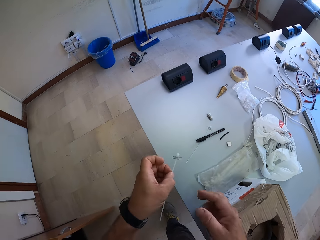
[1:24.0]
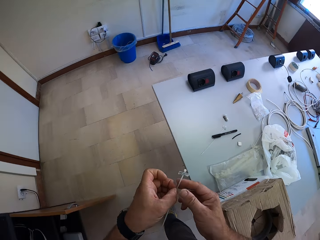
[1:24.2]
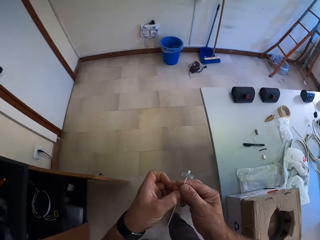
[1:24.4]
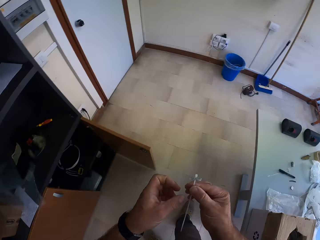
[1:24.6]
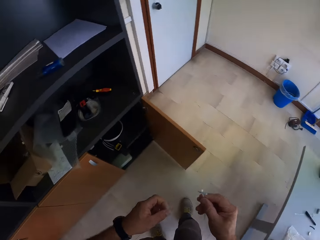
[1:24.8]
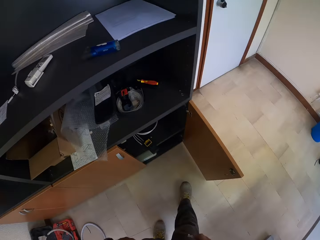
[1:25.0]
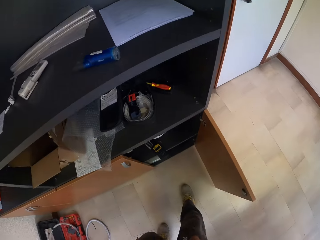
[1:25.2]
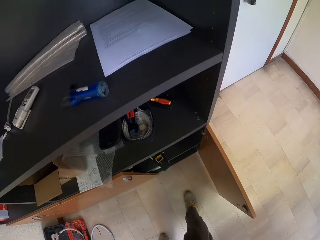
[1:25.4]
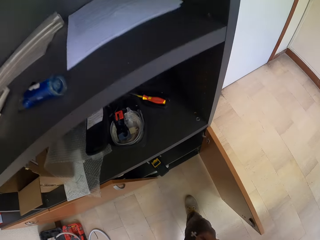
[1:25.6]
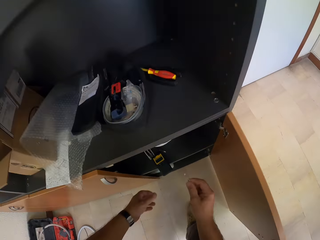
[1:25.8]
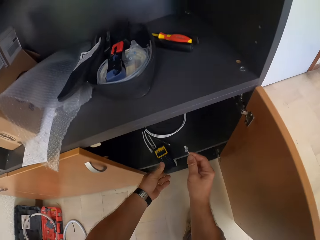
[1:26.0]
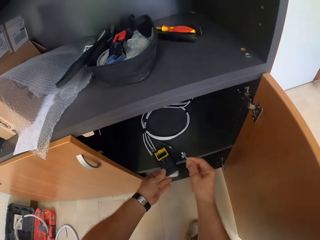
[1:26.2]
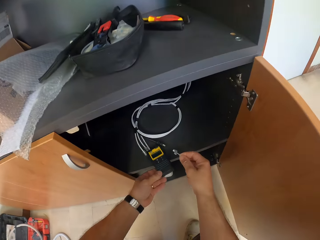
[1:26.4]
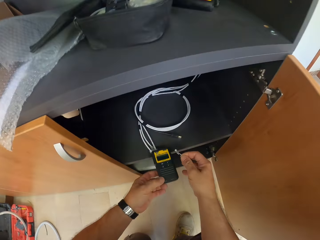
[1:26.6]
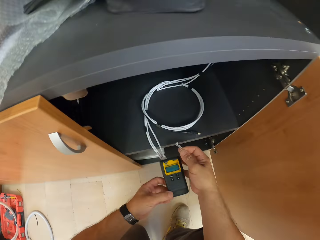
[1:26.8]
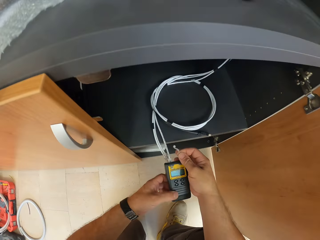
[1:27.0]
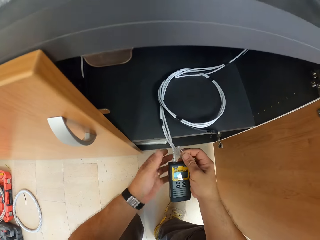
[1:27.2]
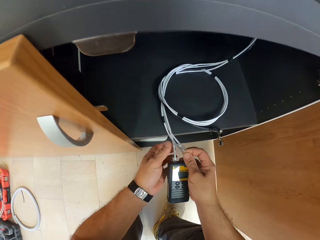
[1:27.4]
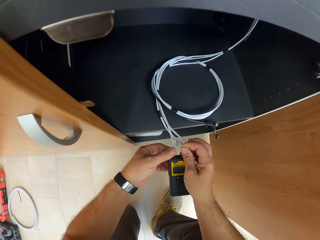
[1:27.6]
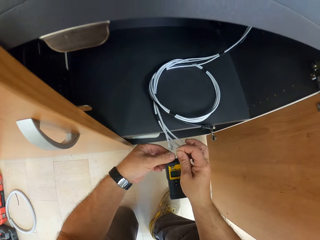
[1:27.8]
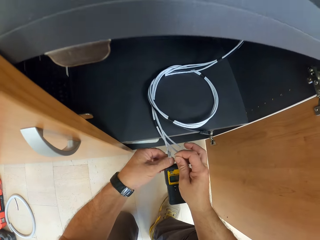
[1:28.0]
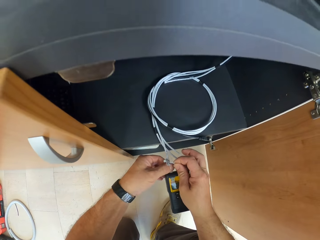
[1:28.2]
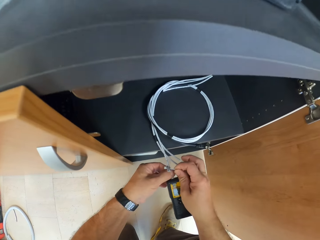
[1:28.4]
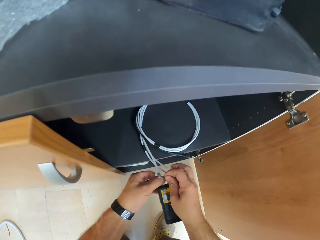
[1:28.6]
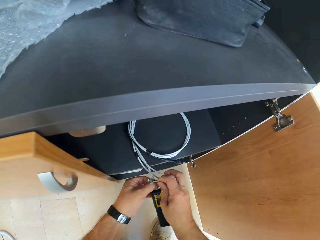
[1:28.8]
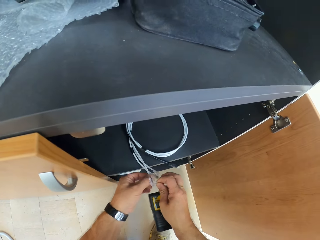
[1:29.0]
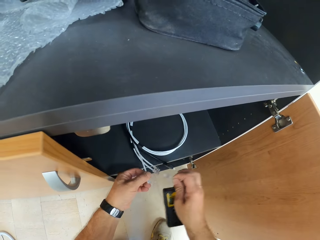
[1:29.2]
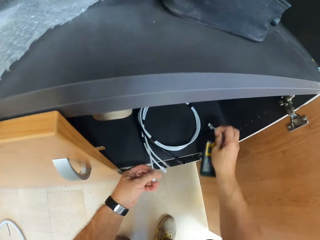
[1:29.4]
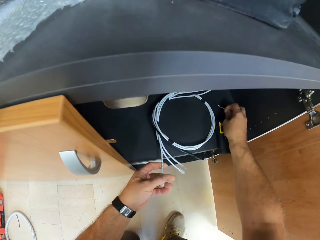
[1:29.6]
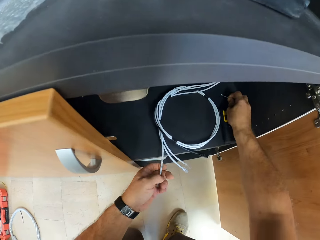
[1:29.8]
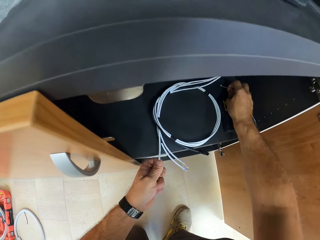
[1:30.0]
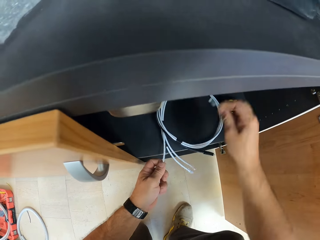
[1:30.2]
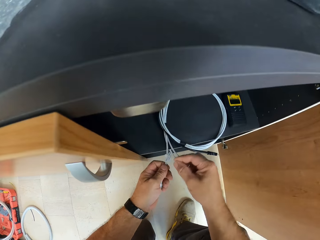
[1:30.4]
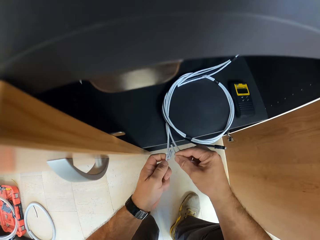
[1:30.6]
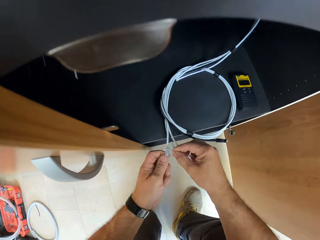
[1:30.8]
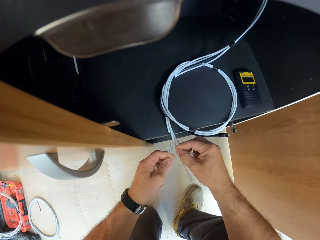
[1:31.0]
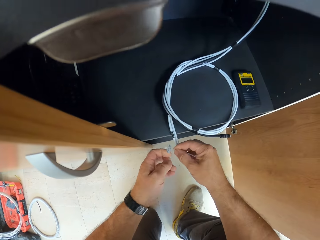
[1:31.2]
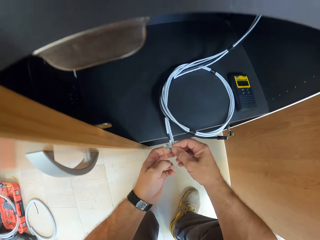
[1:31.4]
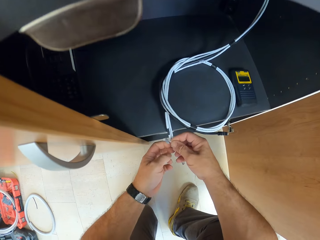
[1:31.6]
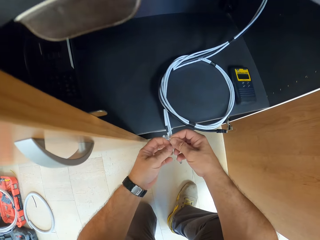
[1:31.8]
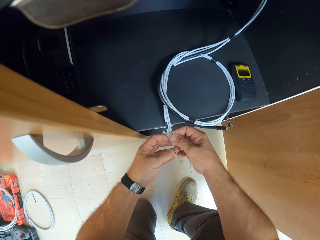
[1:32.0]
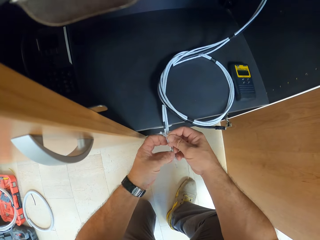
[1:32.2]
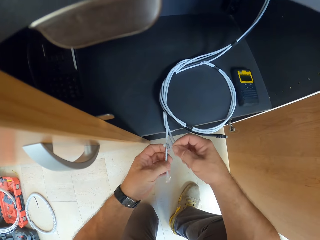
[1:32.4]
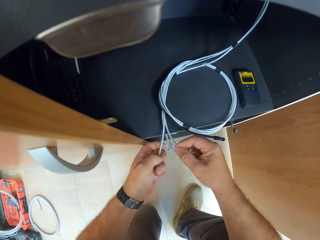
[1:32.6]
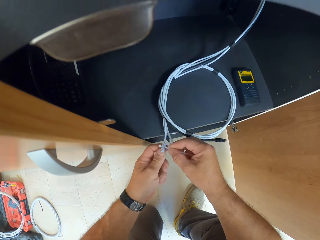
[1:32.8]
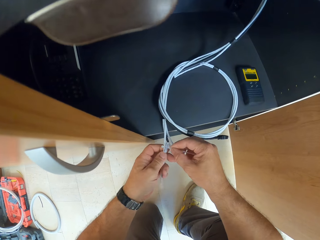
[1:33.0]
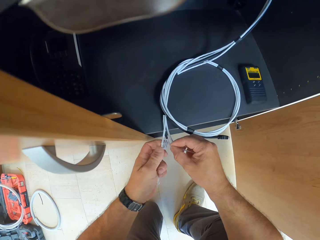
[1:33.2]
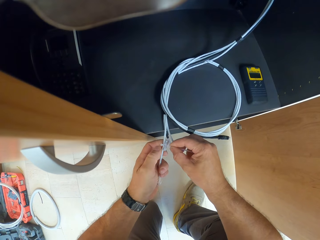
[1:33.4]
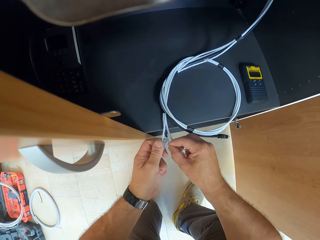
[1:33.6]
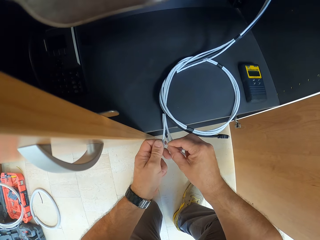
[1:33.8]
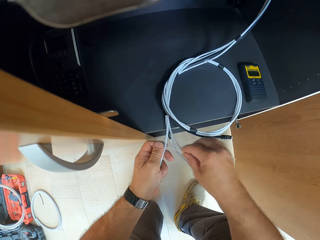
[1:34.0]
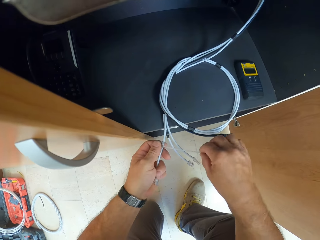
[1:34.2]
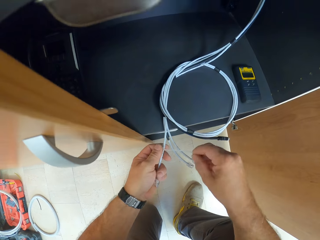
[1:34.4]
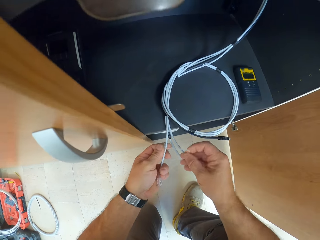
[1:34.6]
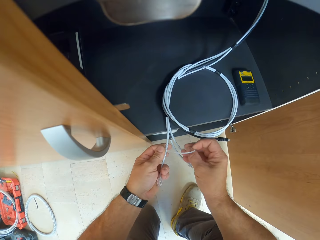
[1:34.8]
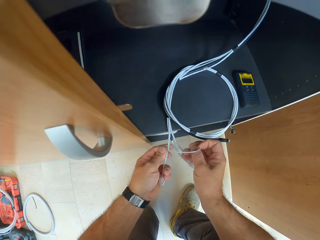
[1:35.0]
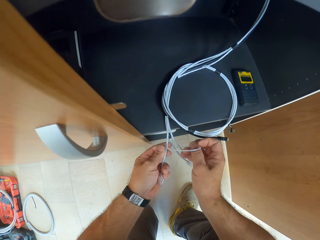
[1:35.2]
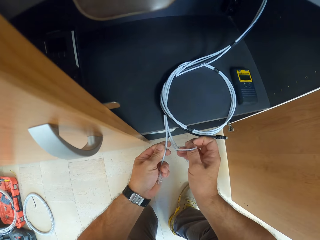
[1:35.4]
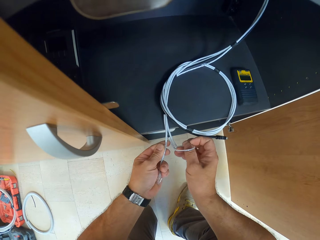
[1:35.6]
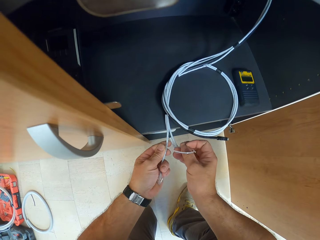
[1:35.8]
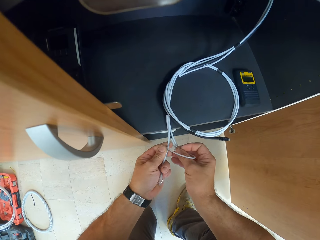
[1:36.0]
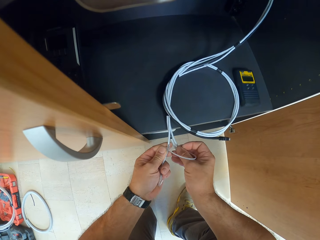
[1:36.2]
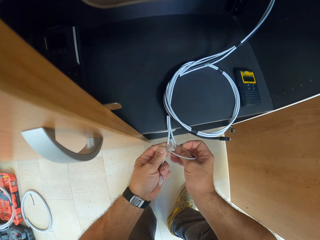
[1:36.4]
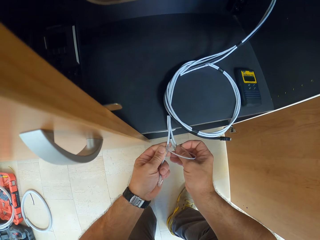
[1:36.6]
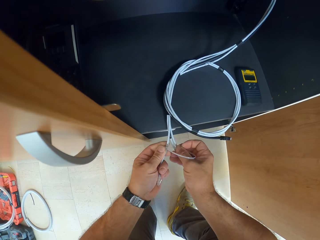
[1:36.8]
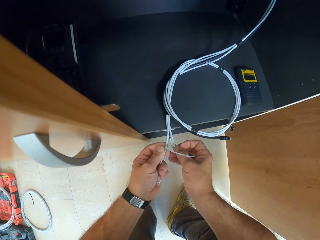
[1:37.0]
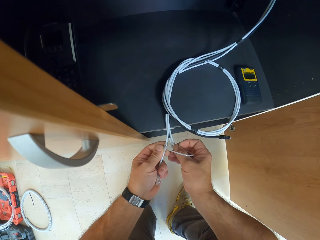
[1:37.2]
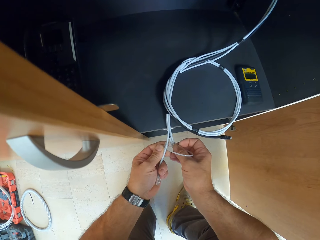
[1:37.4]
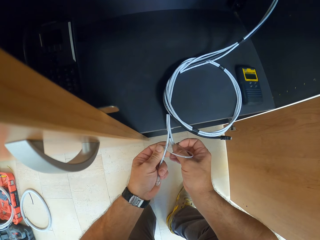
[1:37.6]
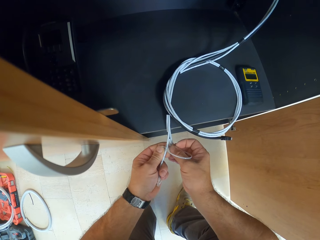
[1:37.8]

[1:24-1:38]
The camera wearer moves towards the shelf with the cable tie. They hold the cable tie with the other hand. They bend beside the cupboard. They remove the digital multimeter or network cable tester with the cables from the shelf. They hold the network cable tester. They remove the cable from the digital multimeter. They drop the digital multimeter in the shelf. They hold an ethernet cable. They tie the cable with the cable tie.

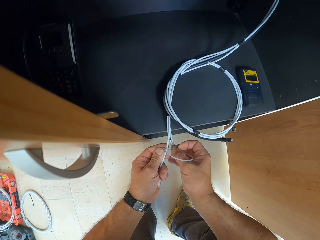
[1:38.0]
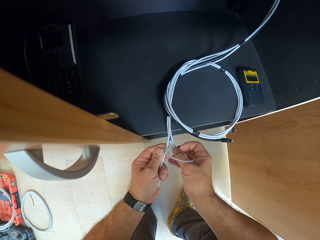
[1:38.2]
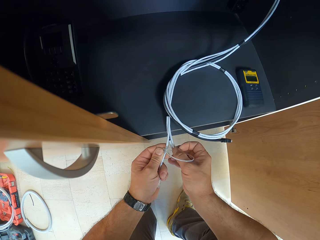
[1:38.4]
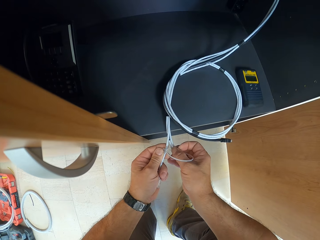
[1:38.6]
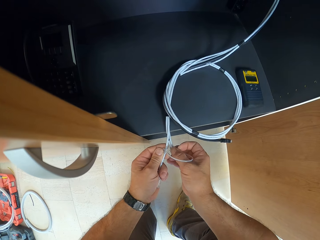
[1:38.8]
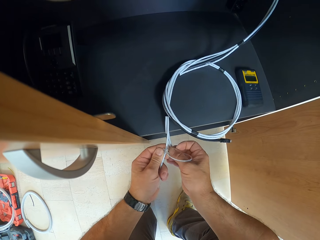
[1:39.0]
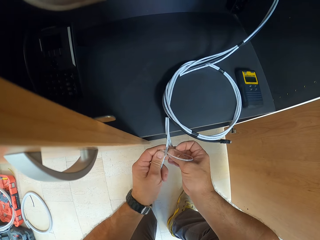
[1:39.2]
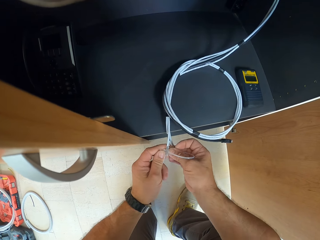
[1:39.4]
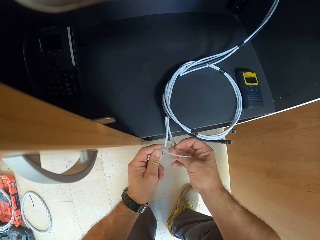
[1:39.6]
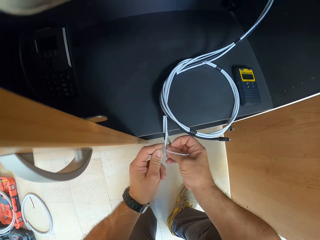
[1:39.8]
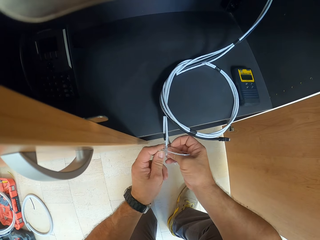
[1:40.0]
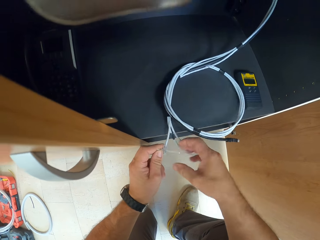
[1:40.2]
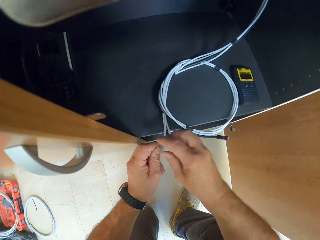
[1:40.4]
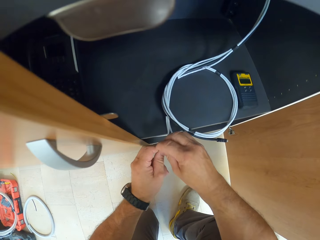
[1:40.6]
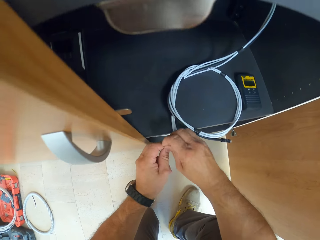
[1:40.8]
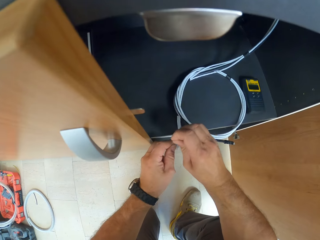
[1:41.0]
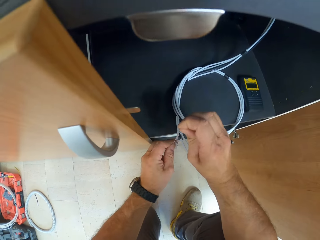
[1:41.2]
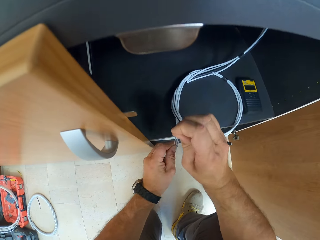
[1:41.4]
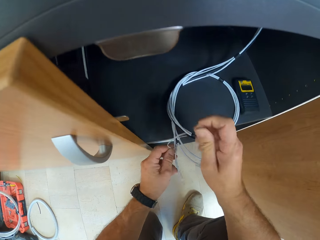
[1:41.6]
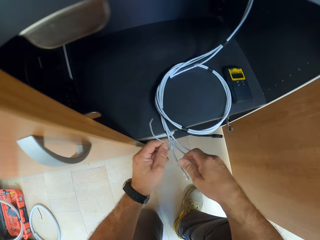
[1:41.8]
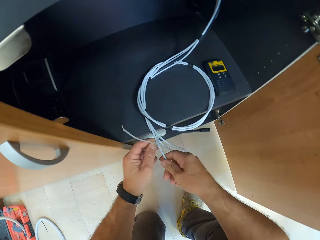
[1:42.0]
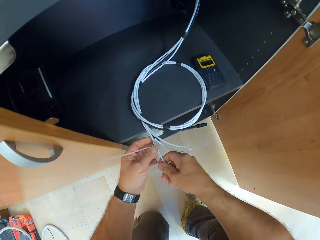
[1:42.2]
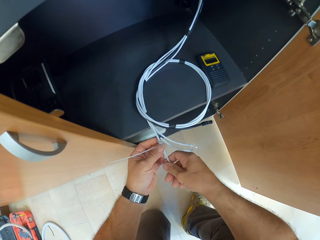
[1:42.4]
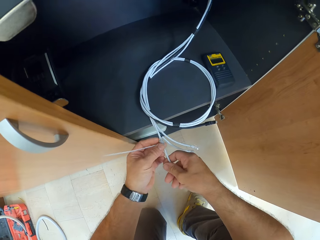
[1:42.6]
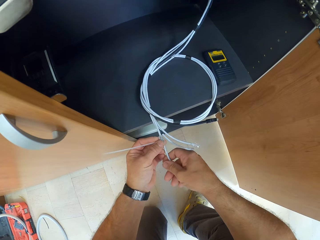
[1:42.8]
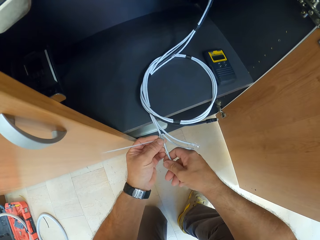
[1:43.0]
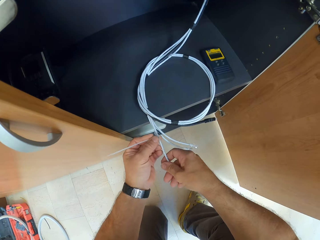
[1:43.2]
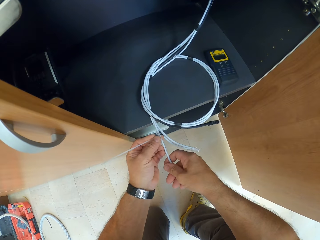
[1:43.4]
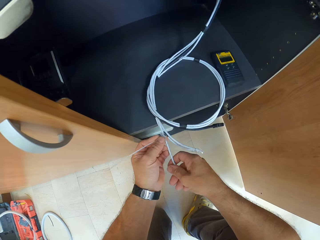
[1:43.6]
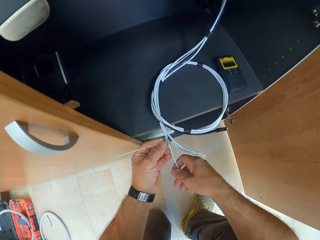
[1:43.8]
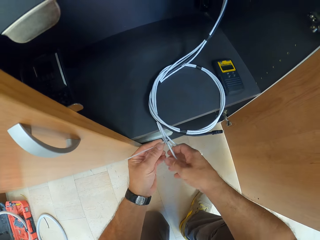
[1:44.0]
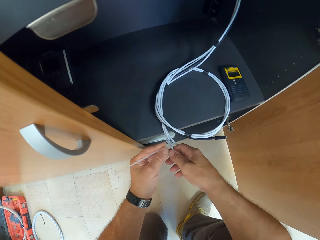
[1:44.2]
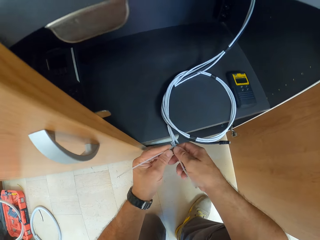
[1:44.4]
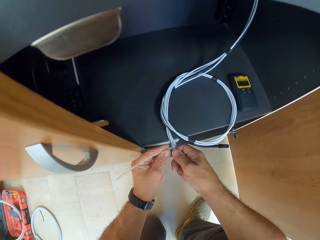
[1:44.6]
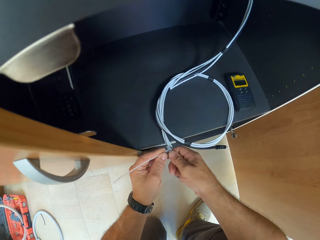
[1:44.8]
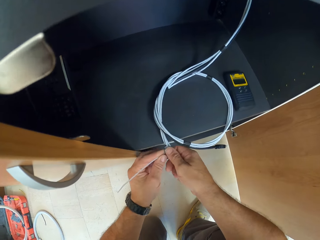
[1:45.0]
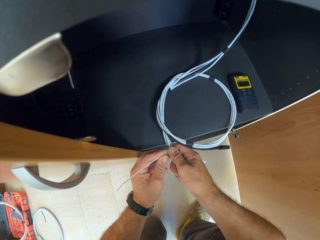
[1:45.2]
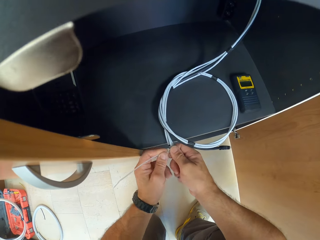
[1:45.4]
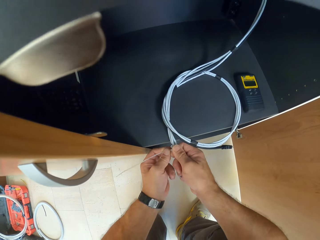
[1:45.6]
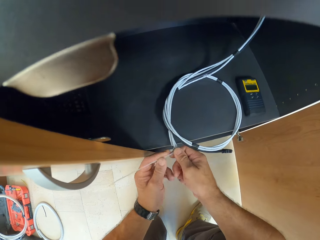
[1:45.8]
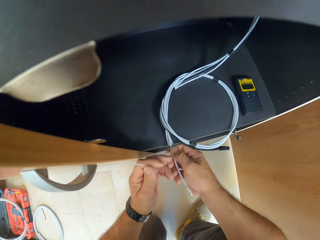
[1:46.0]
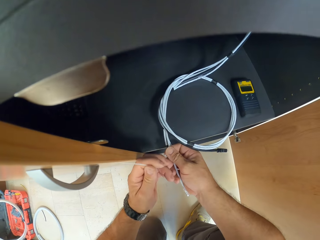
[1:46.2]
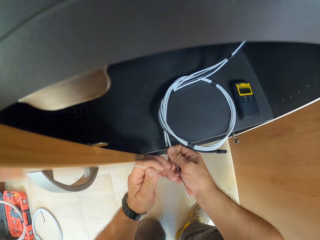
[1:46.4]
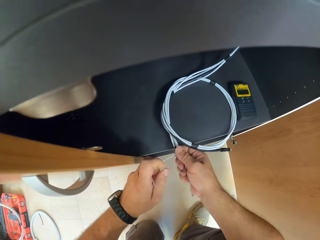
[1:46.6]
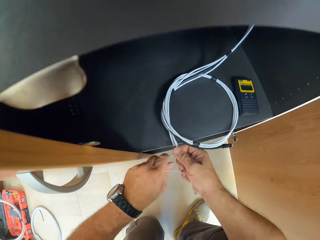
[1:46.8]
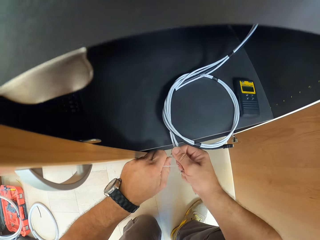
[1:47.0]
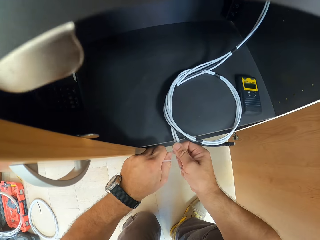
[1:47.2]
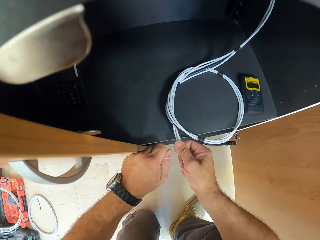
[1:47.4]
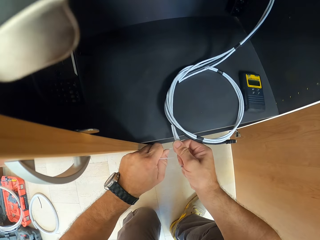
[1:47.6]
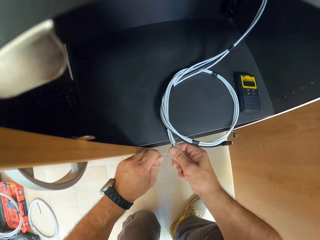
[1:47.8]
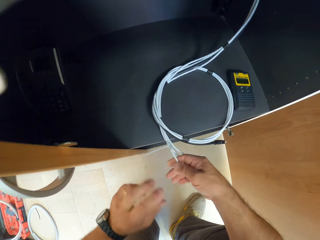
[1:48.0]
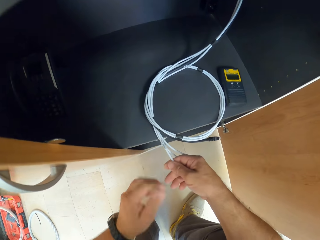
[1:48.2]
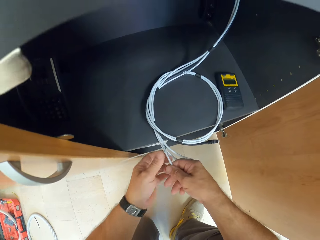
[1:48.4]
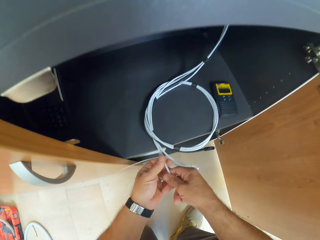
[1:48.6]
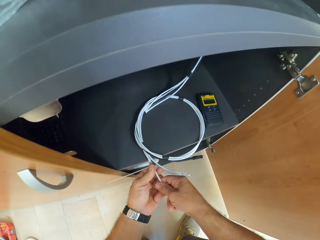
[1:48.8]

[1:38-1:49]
The camera wearer holds the ethernet cable with both hands. They tighten the cable tie.
